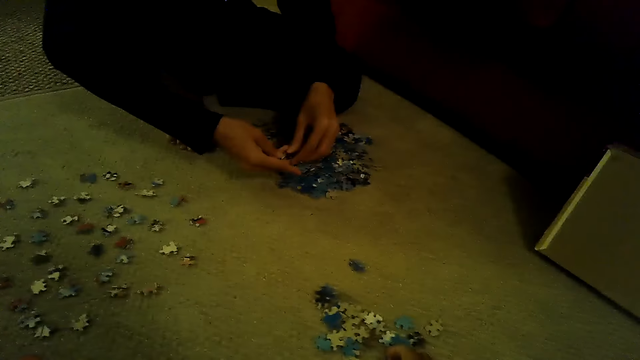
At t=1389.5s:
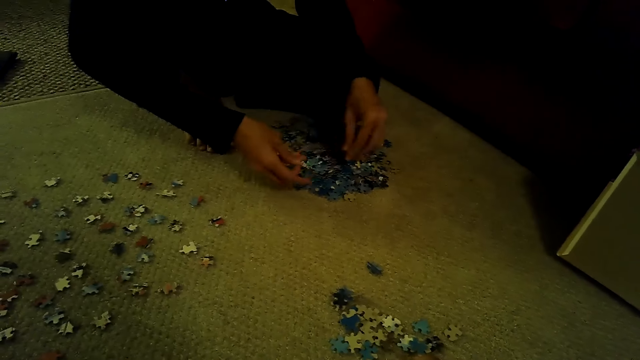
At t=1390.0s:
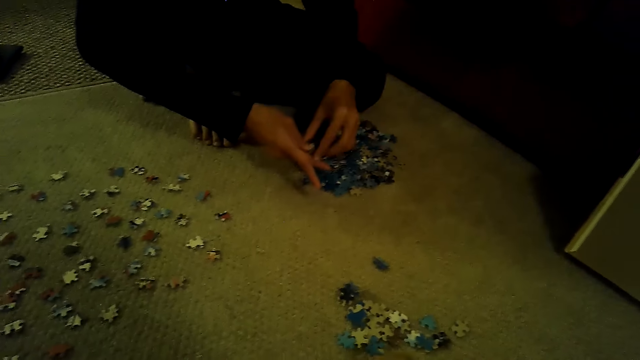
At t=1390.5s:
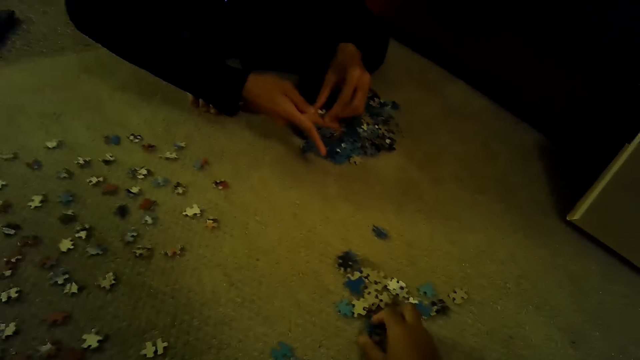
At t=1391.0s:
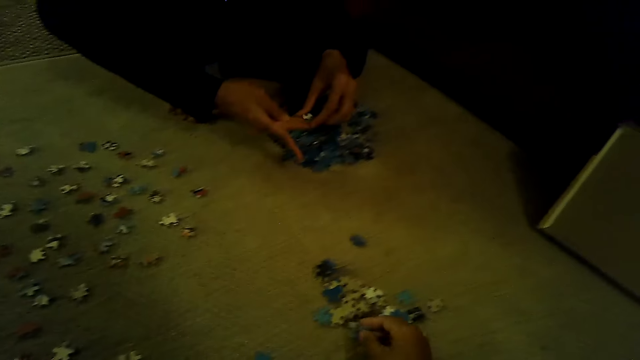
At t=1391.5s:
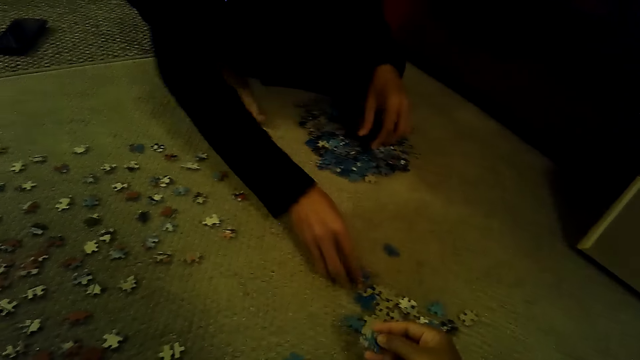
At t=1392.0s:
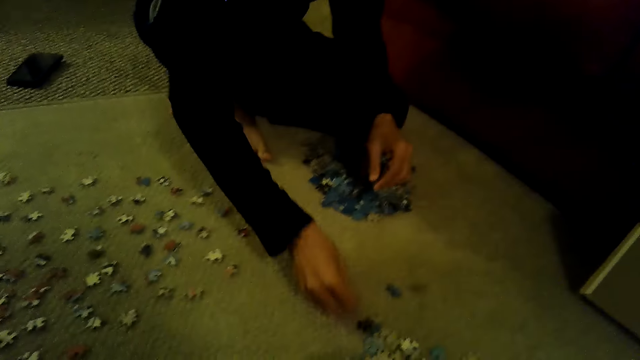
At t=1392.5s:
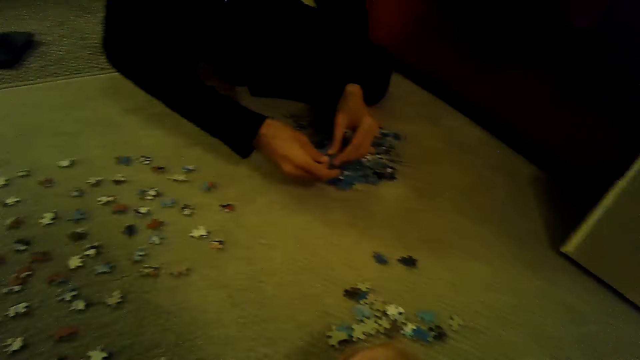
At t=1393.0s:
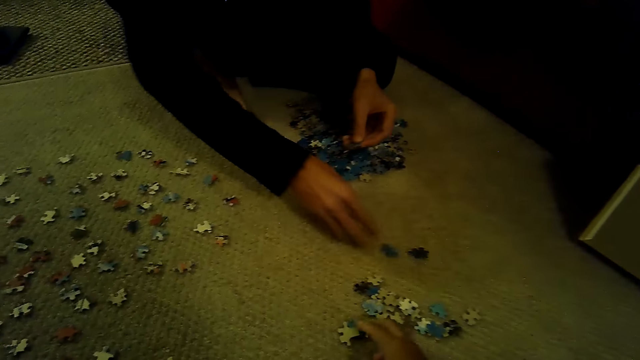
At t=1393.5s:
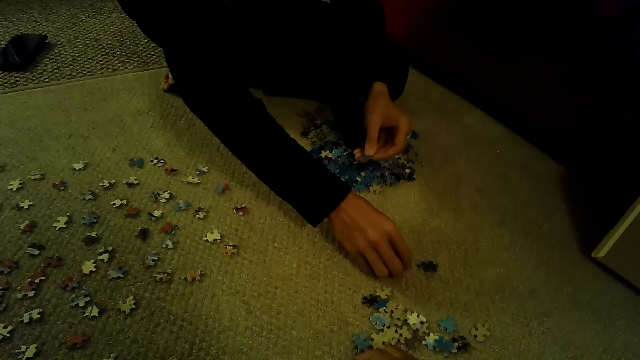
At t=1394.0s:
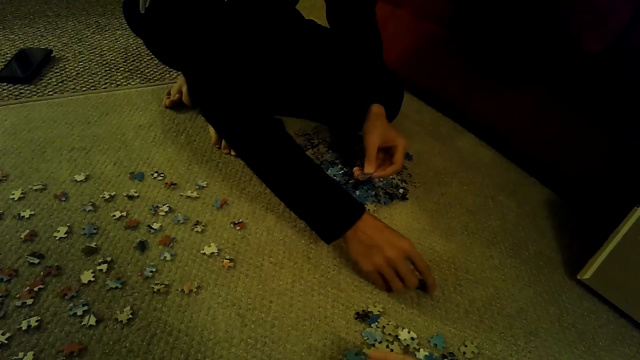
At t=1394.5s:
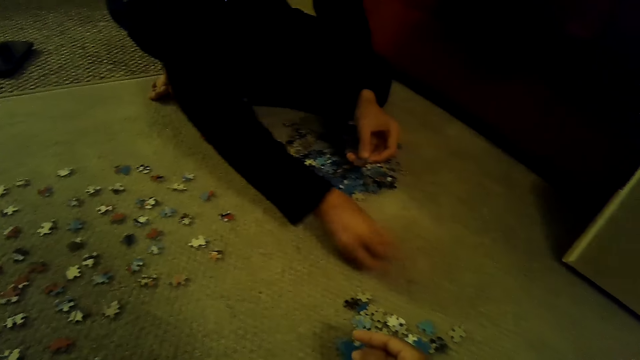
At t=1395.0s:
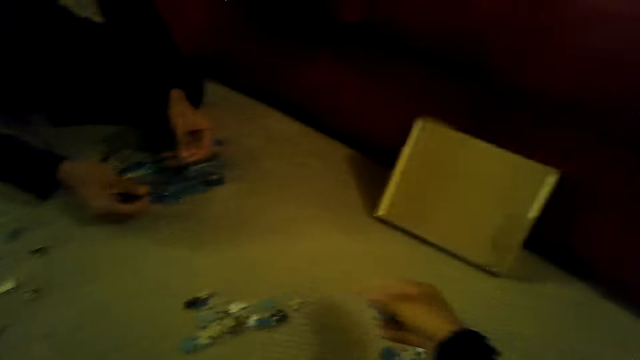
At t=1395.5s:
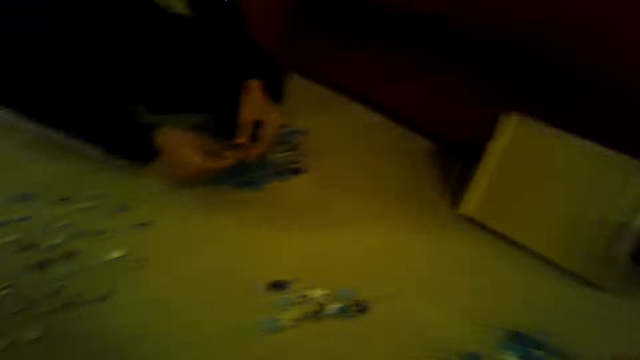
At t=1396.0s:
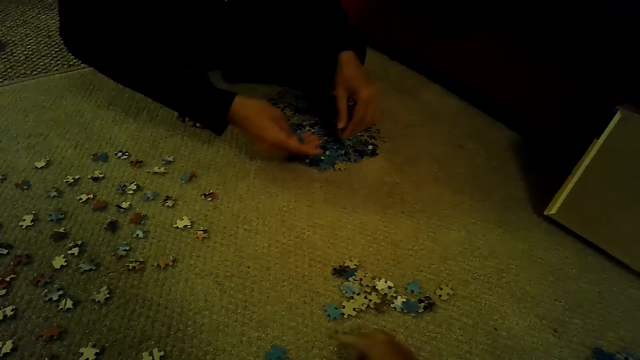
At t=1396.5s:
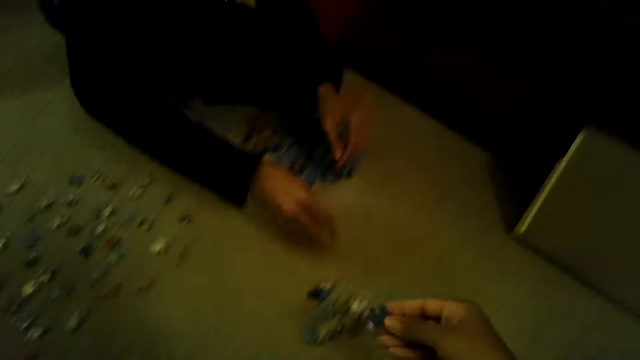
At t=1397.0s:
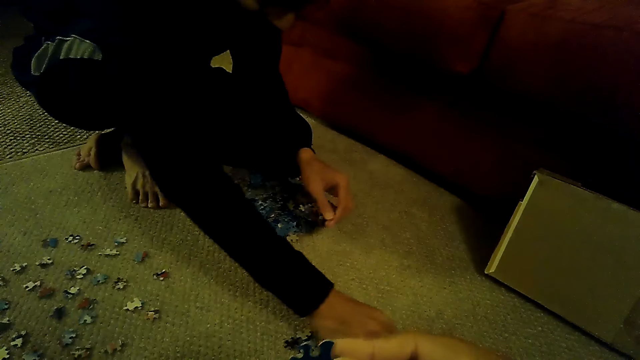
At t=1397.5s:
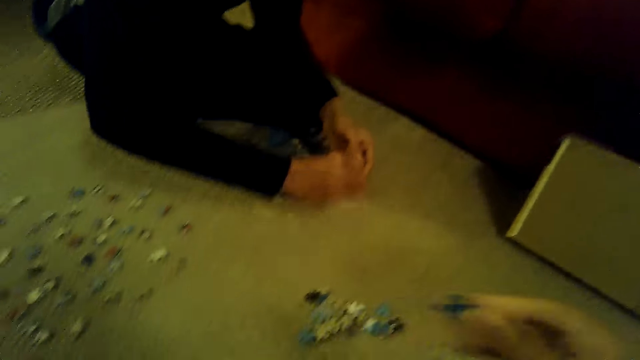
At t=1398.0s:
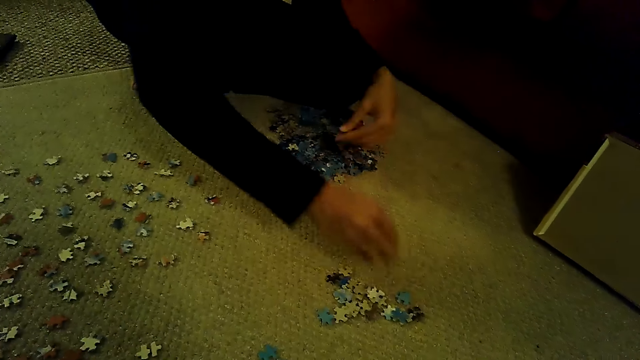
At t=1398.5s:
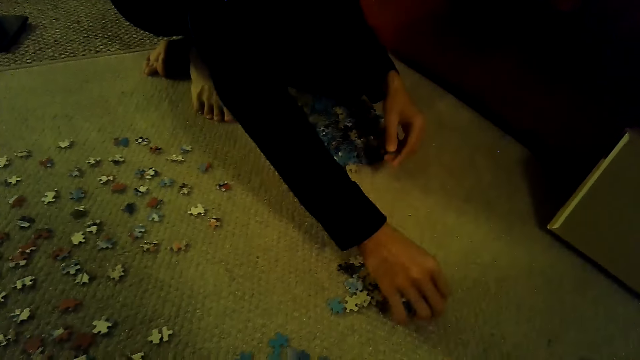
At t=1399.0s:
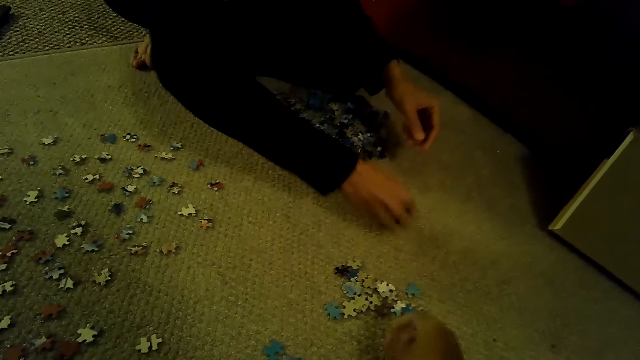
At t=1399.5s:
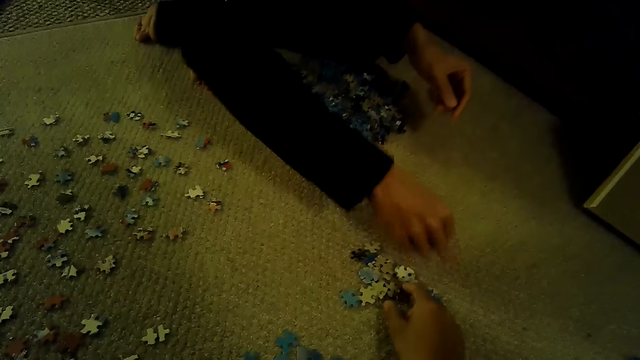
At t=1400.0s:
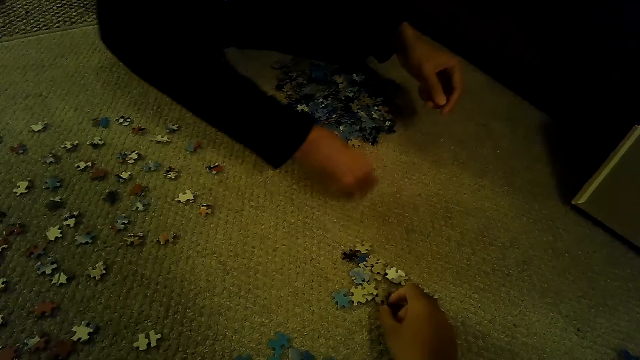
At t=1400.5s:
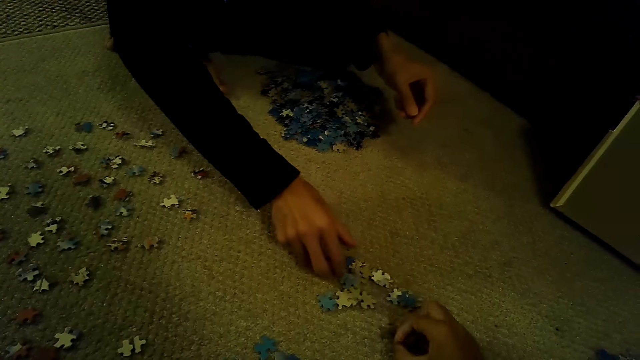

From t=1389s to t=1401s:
A man sorts the pieces of the jigsaw puzzle. The camera wearer plays the jigsaw puzzle. They sort the pieces of the jigsaw puzzle.

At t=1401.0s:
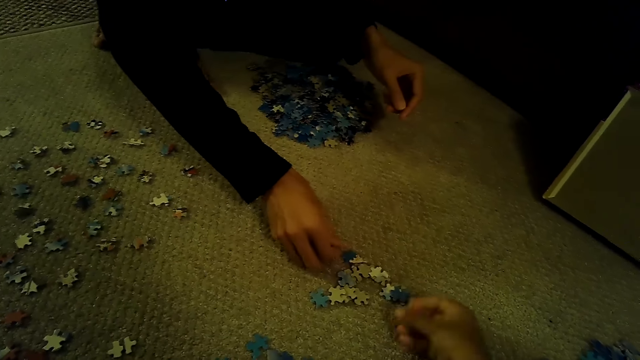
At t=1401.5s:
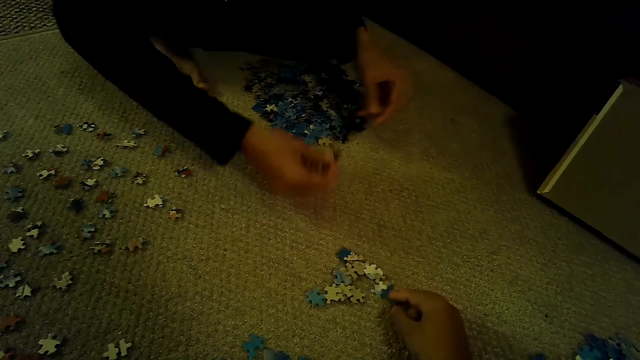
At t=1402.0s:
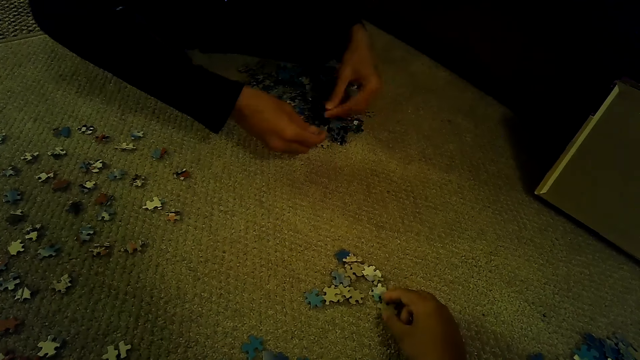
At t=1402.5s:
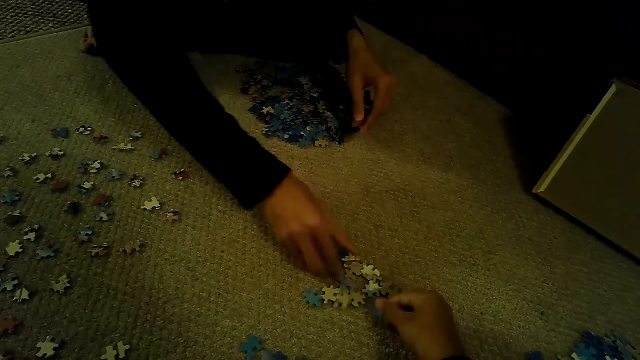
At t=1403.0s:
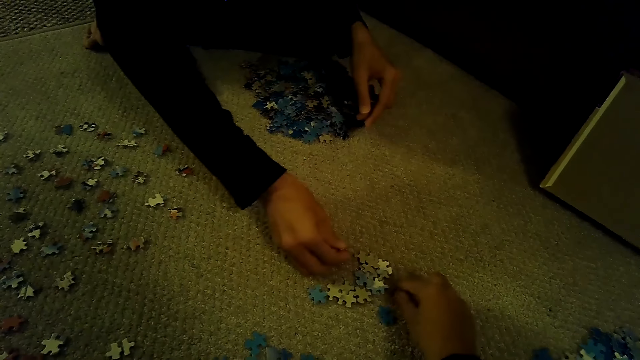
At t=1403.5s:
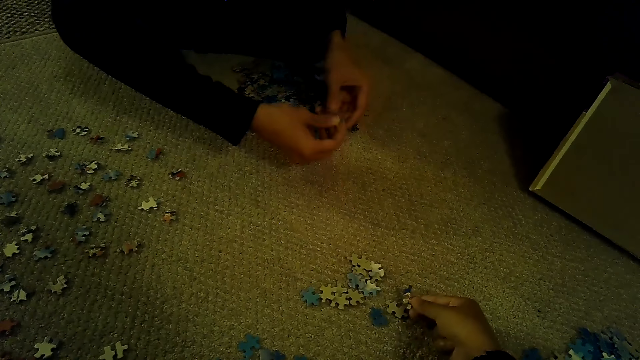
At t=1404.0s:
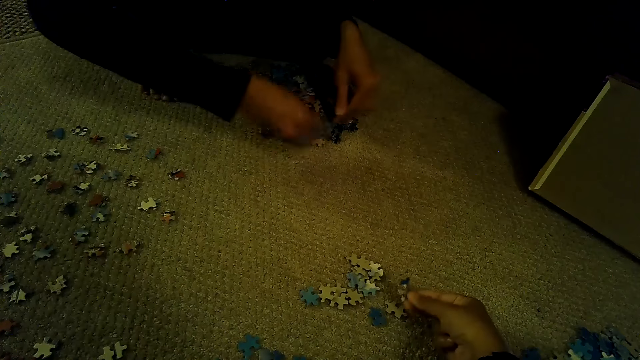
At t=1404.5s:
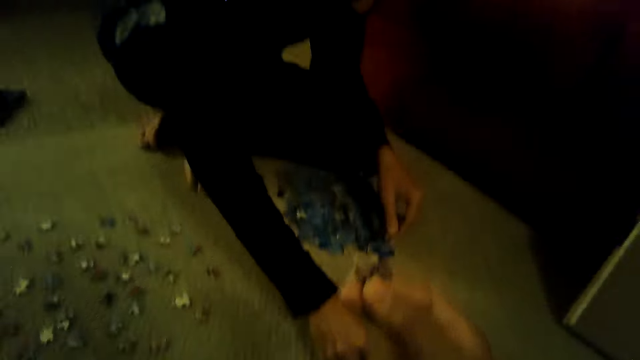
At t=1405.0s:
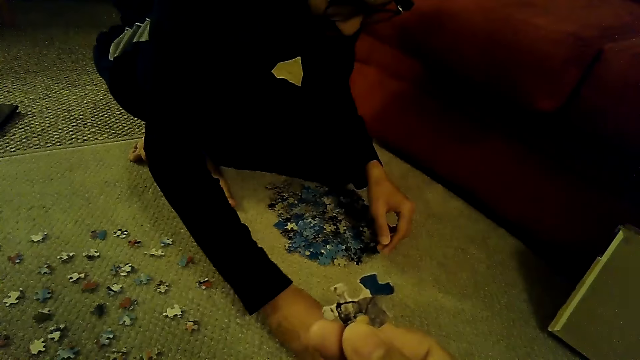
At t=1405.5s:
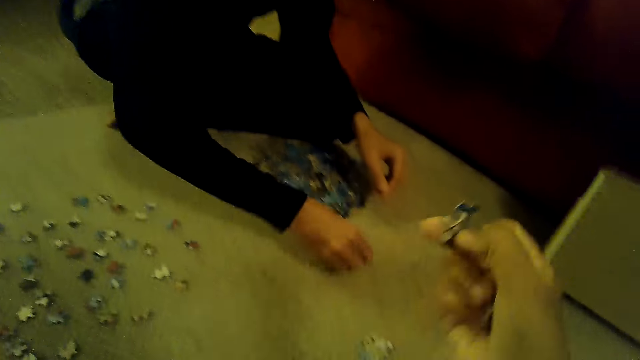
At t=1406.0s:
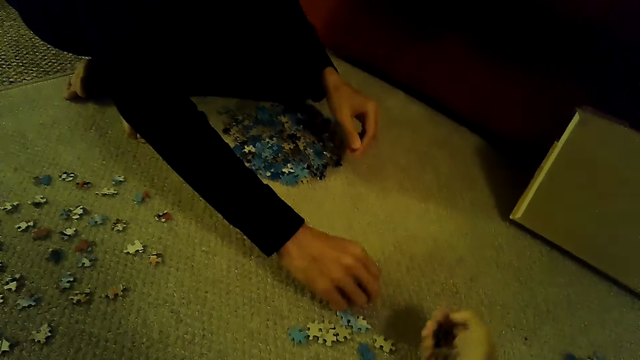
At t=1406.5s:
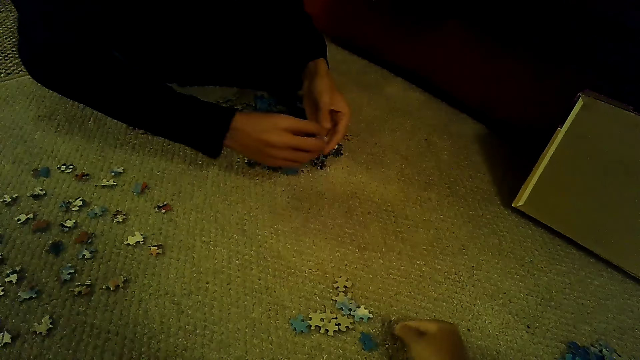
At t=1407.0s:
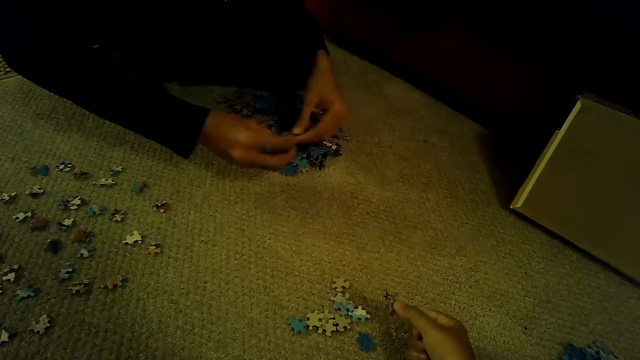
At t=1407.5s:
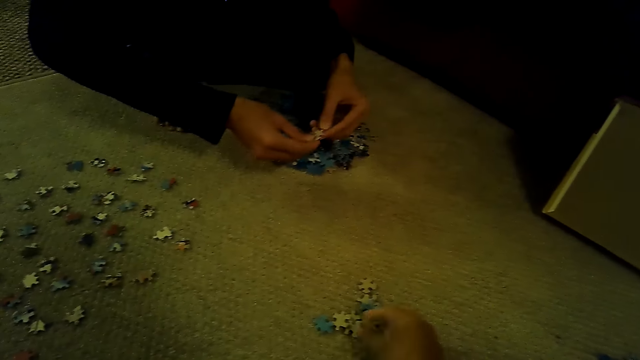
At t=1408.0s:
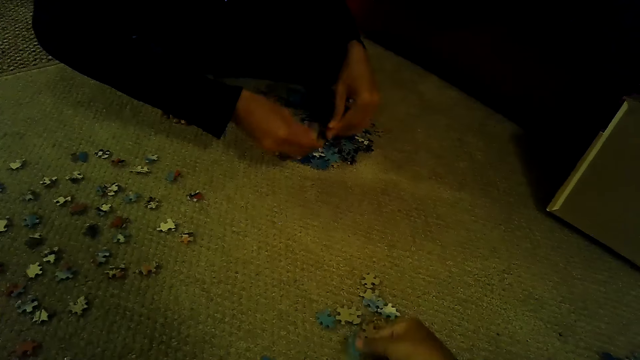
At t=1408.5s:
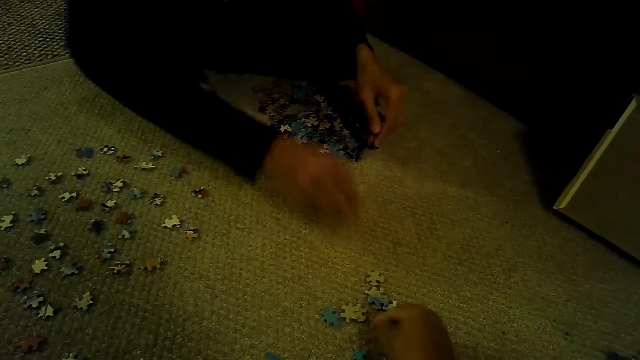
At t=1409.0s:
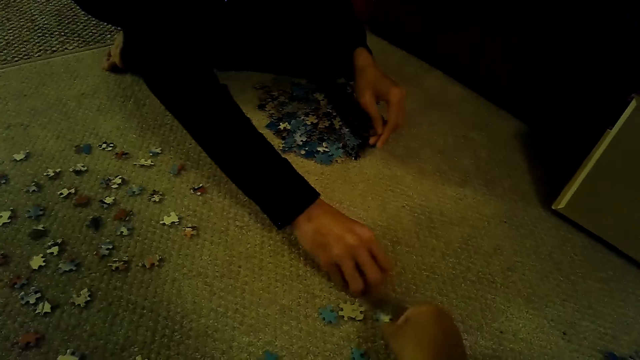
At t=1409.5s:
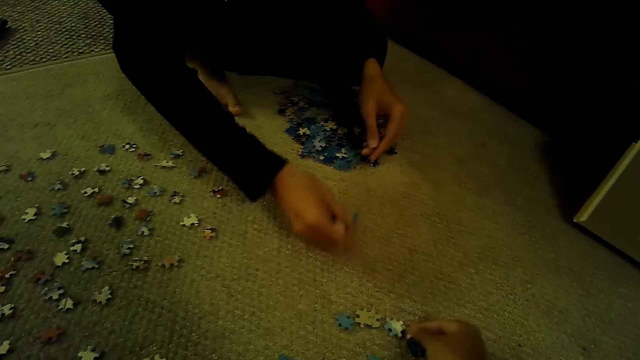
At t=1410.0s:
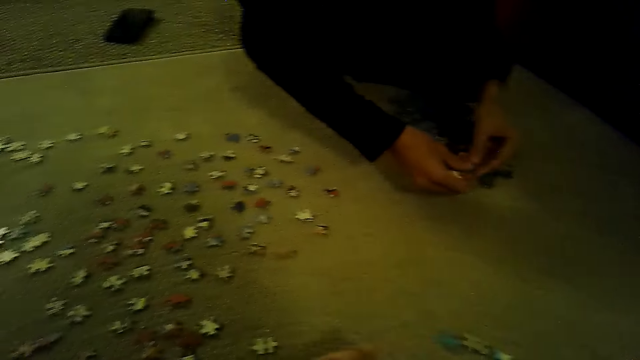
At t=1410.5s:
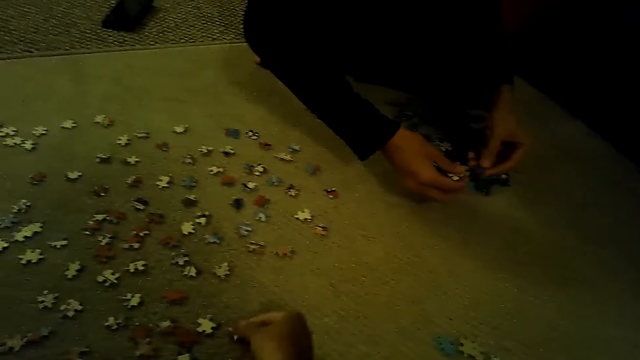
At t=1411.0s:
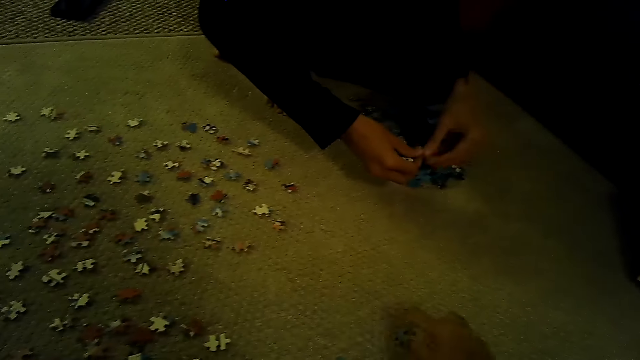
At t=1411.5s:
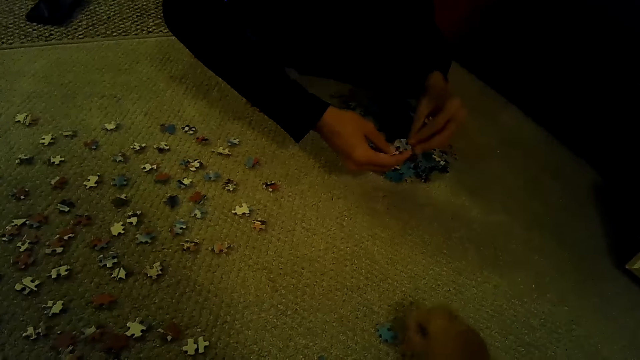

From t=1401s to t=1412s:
A man plays jigsaw.
